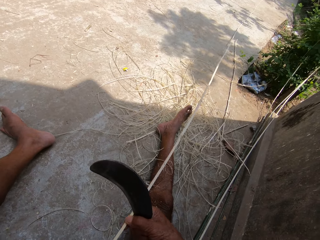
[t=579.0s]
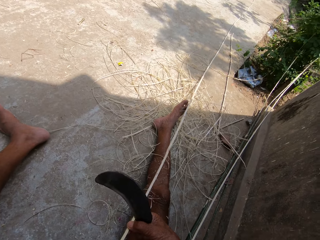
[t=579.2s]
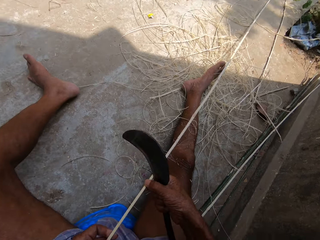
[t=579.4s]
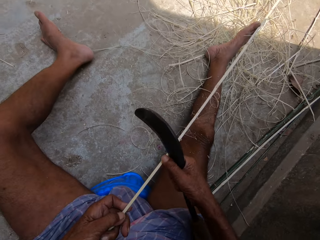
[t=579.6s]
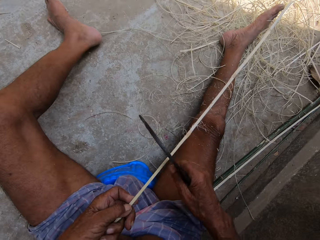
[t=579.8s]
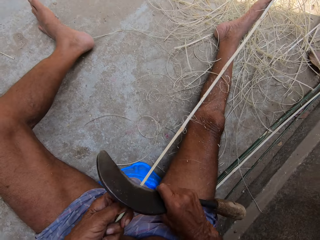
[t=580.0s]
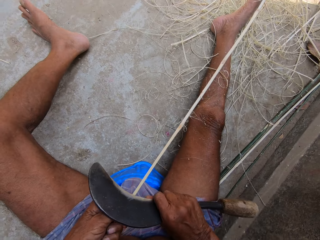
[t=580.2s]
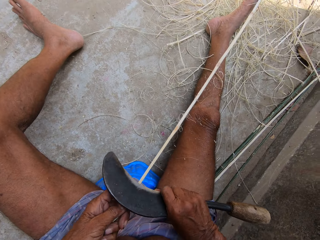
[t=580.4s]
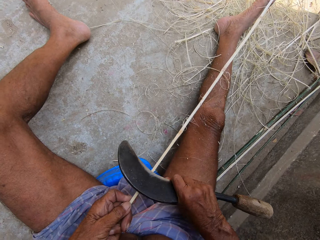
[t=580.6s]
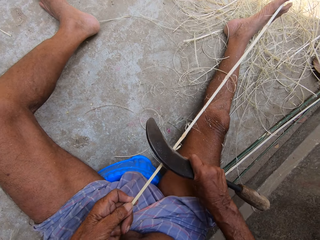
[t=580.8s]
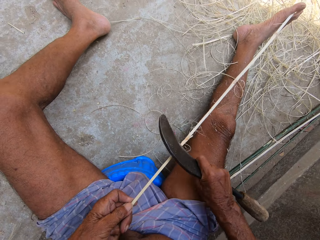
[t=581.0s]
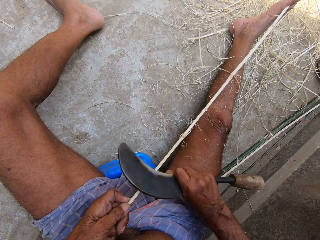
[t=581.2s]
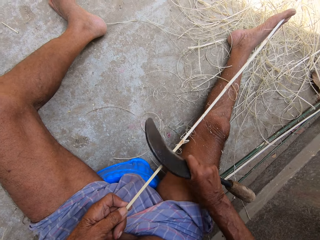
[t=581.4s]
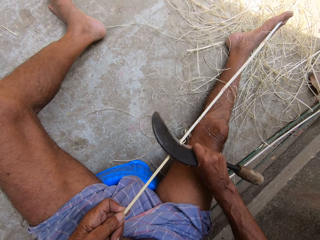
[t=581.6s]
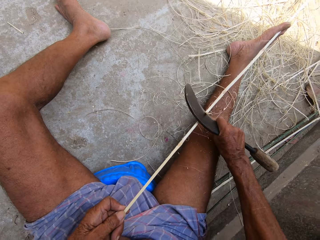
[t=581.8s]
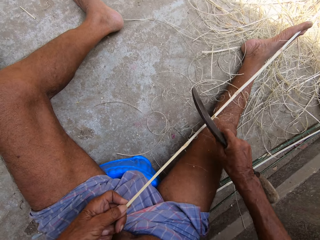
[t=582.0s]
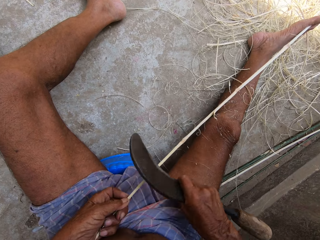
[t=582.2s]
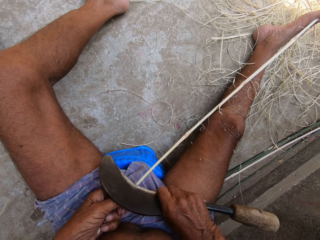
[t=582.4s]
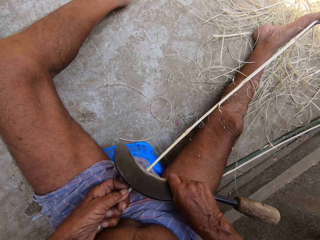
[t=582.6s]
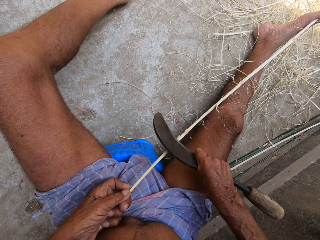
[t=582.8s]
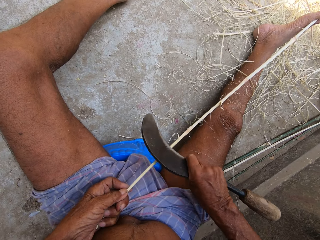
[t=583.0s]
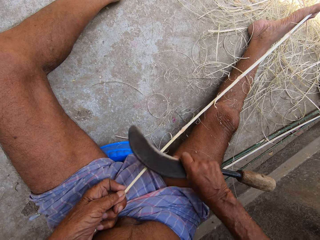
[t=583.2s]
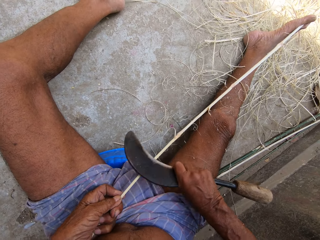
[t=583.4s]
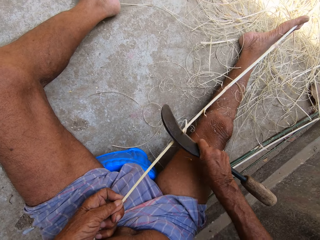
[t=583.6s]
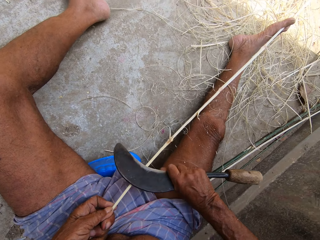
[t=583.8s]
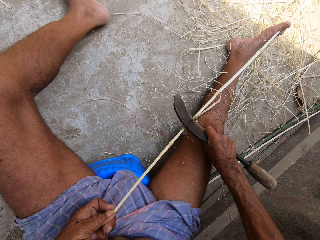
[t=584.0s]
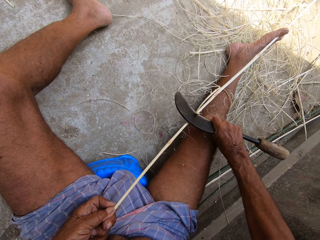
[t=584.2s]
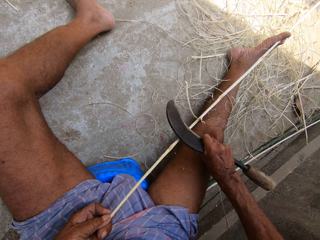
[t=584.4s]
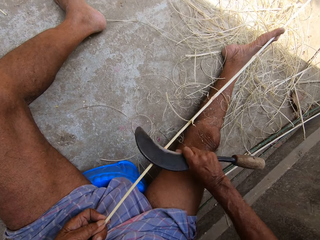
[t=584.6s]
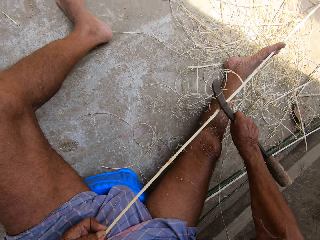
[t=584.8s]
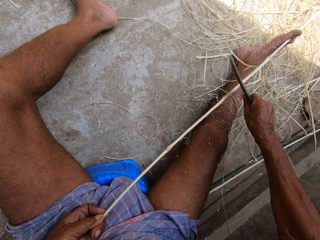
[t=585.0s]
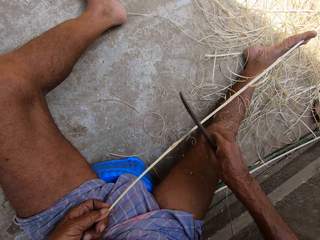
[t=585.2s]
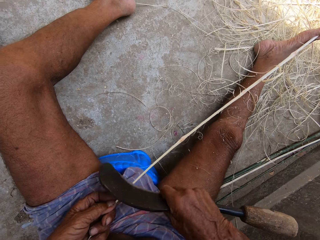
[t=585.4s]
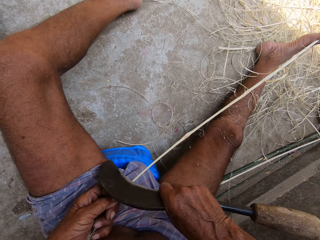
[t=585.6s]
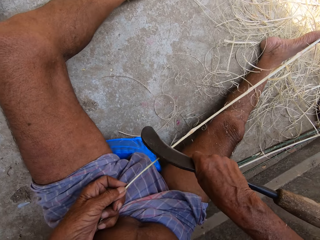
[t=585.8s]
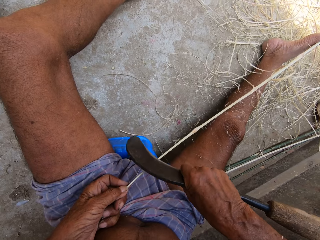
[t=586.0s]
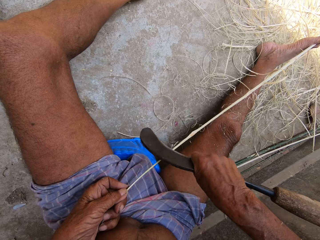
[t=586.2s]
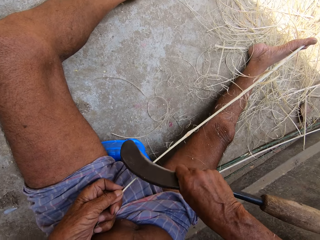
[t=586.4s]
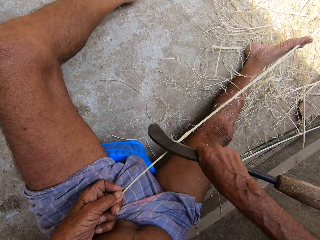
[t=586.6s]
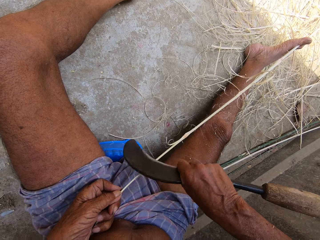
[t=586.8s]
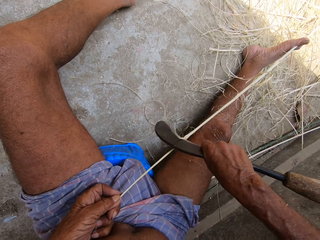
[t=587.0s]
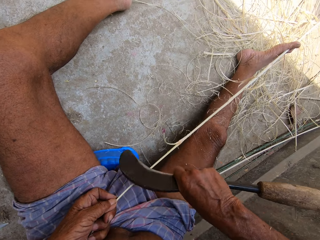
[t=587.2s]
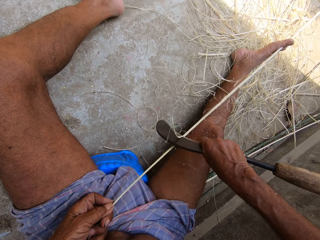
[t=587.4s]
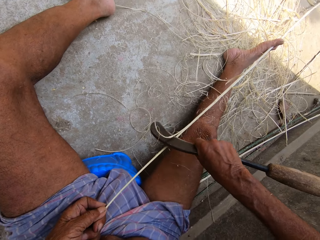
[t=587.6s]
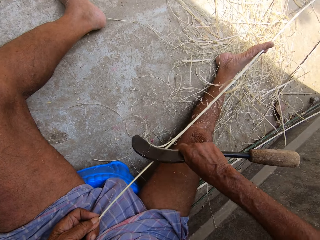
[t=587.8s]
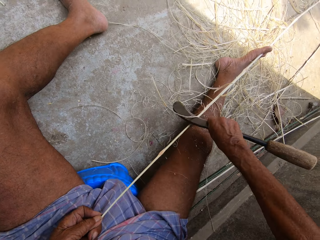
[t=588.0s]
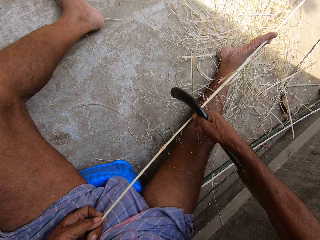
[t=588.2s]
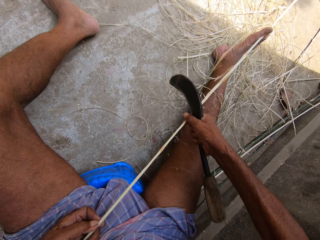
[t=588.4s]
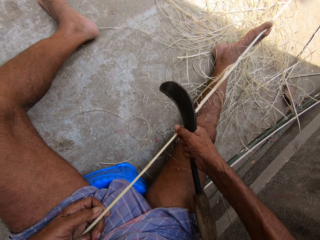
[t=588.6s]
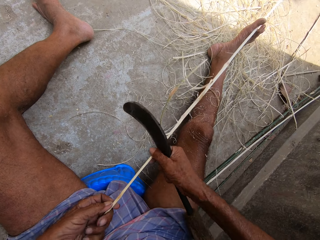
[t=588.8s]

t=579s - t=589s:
The camera wearer peels the bamboo stick with the sickle blade in his right hand. He peels the stick with a blade repeatedly.

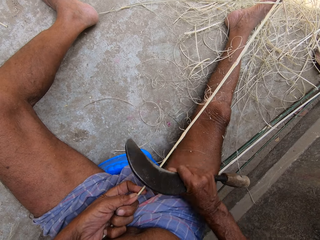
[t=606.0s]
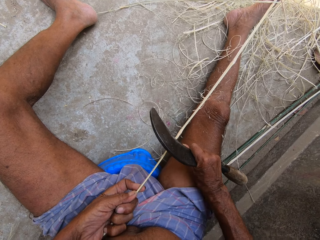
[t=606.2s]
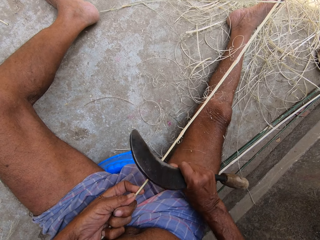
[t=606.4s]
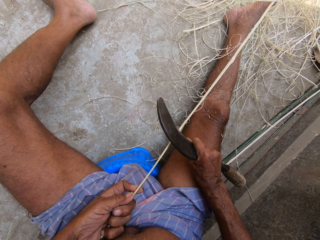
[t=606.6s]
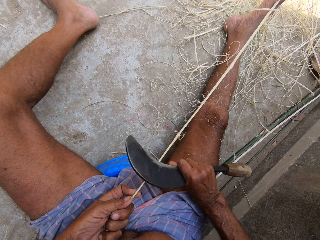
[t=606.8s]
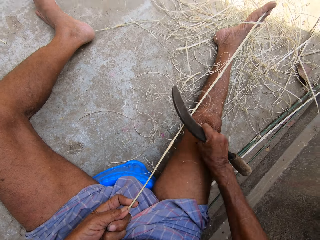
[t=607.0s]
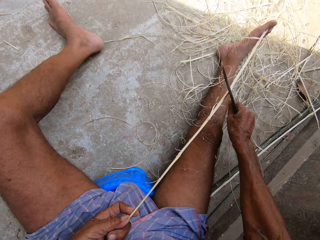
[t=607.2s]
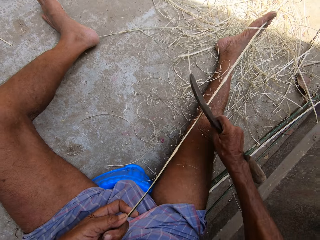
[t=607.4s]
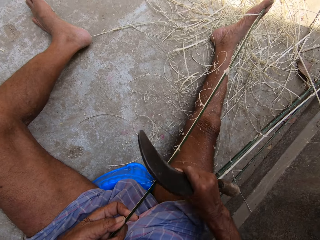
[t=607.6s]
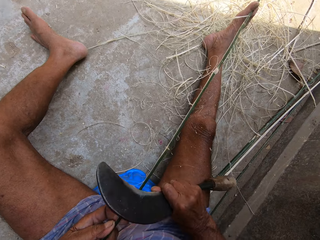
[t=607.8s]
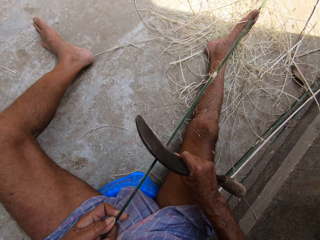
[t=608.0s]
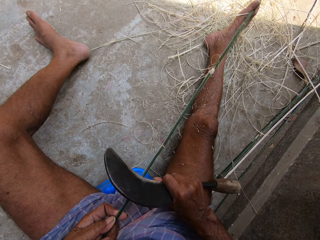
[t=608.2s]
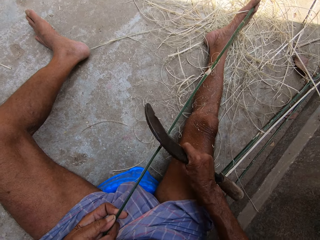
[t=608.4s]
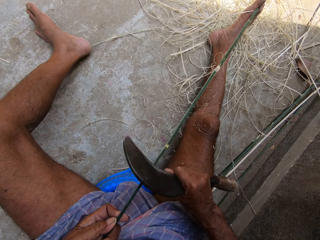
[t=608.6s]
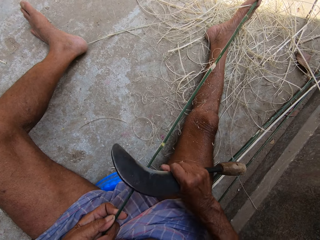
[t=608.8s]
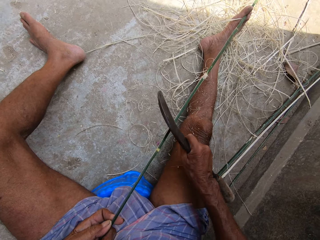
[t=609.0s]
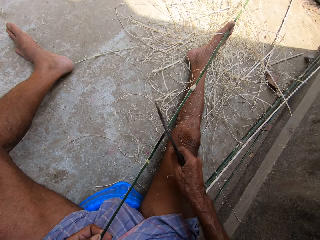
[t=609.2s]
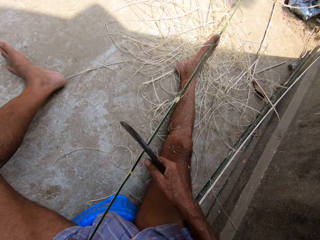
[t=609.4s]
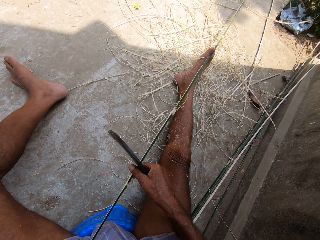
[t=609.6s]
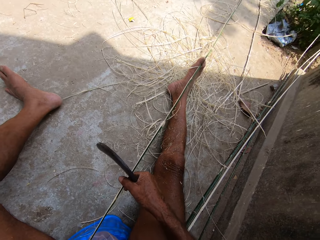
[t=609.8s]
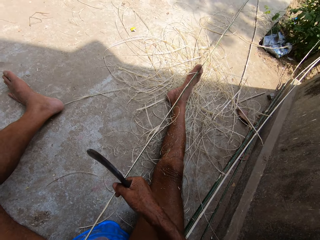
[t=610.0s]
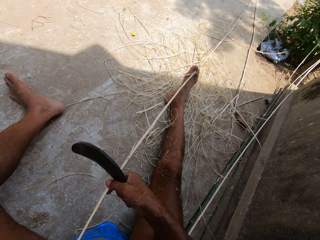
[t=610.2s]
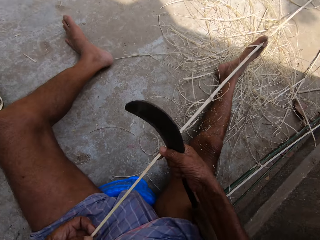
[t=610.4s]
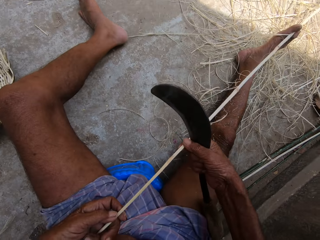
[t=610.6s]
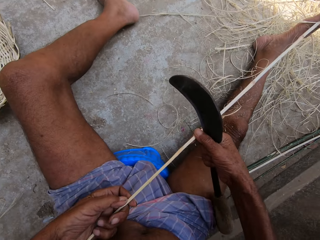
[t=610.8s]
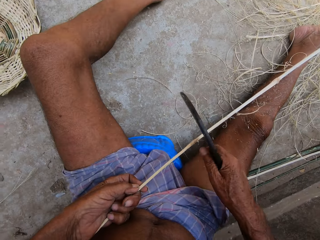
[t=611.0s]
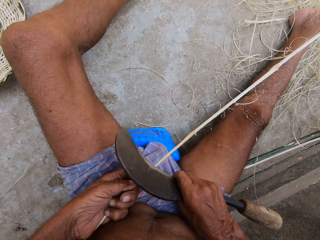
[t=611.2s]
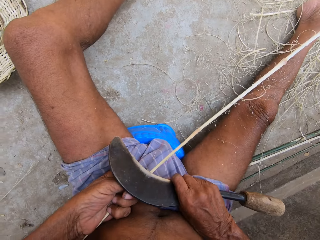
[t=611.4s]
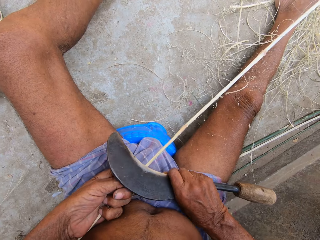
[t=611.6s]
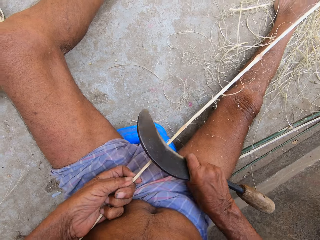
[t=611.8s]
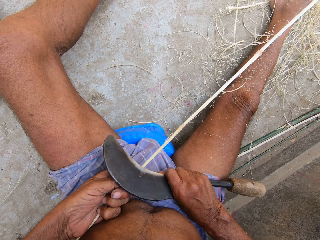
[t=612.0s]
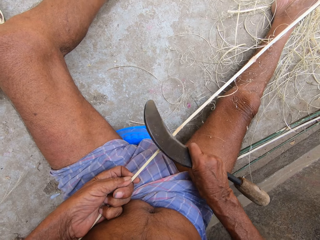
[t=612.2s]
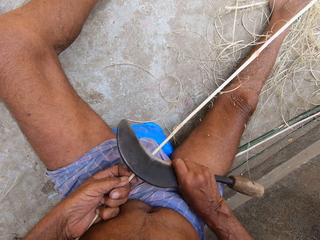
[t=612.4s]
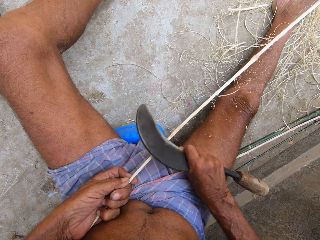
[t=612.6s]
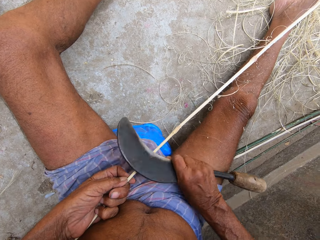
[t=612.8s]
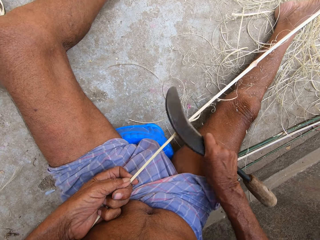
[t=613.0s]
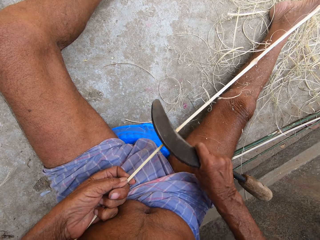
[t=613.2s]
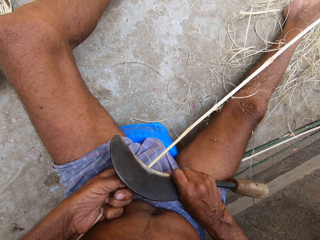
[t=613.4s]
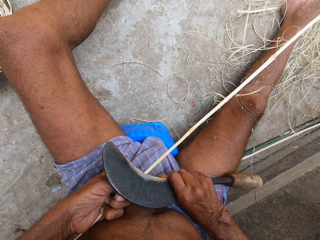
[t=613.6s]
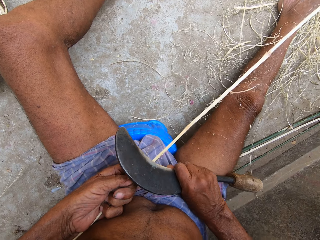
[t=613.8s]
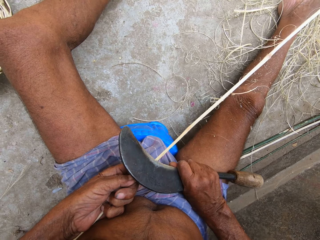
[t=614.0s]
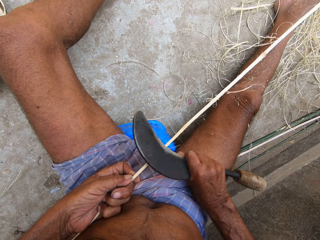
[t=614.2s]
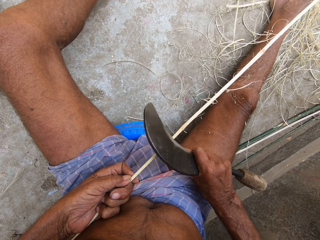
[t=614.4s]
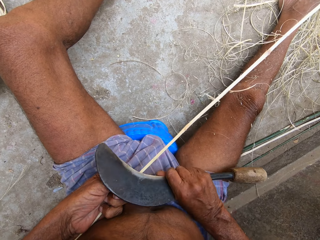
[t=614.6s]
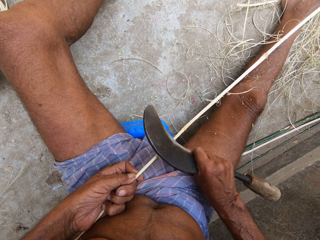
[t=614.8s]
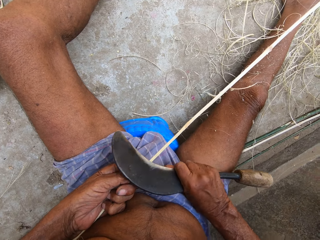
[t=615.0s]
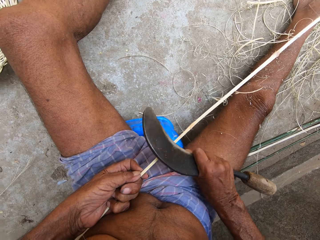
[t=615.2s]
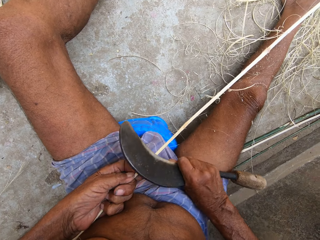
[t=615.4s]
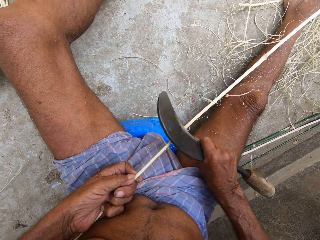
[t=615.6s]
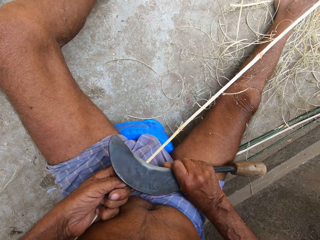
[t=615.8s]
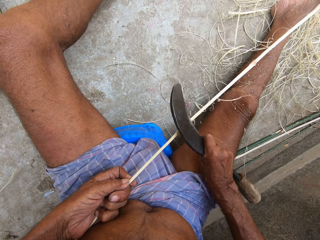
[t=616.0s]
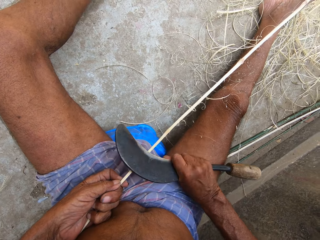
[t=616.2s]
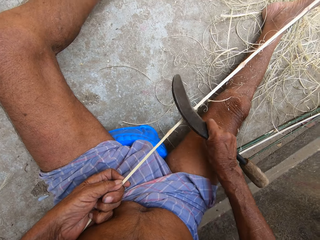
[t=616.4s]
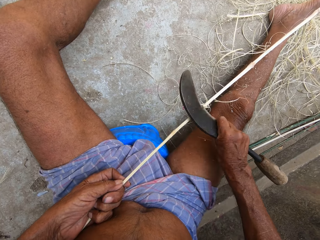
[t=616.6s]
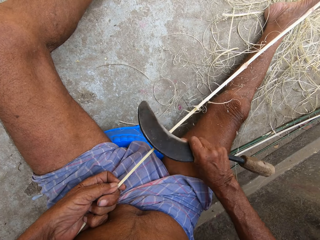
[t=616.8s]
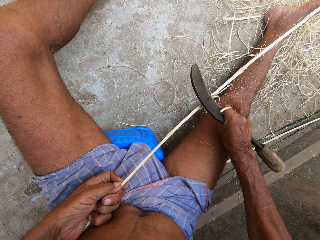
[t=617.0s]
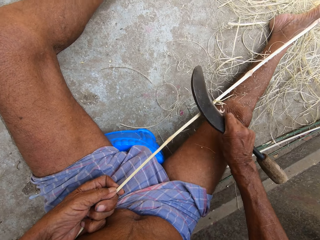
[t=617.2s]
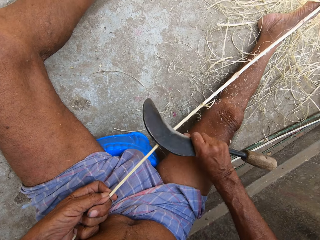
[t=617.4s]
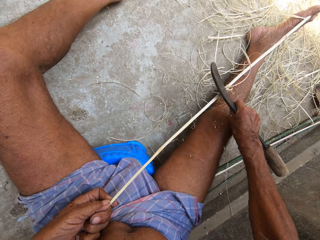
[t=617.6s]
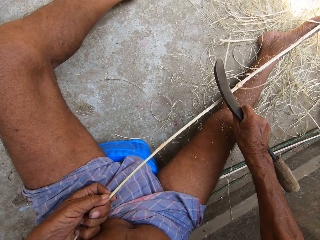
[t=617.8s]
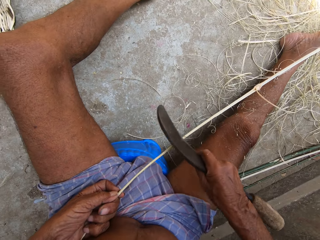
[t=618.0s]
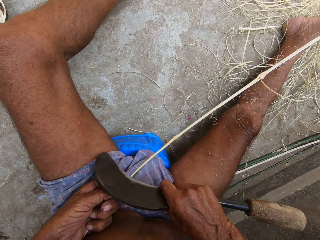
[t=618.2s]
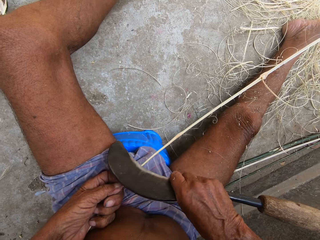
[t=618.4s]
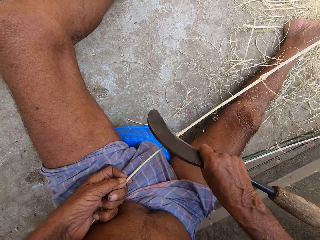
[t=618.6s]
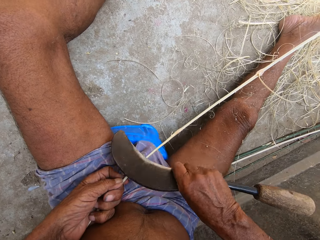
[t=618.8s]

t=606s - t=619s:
The camera wearer peels the stick with a blade. They peel the stick with a blade again. They hold the stick with both hands. They peel the stick with a blade repeatedly.
